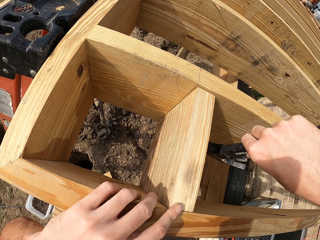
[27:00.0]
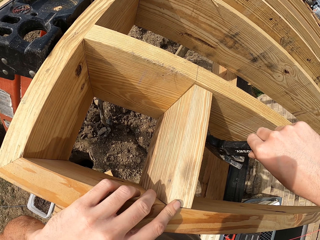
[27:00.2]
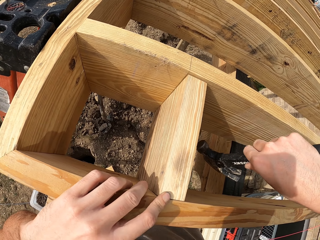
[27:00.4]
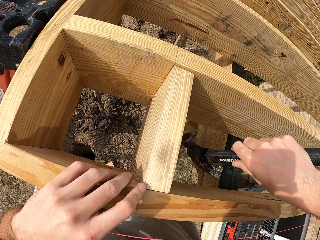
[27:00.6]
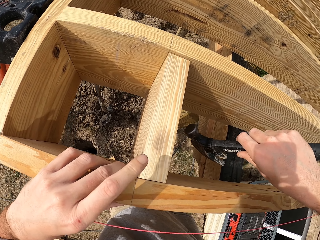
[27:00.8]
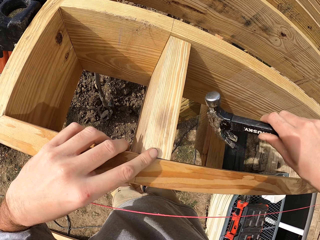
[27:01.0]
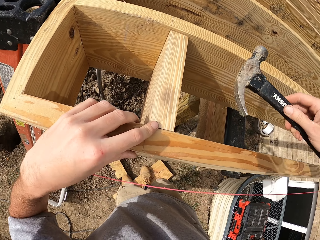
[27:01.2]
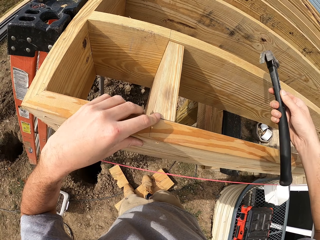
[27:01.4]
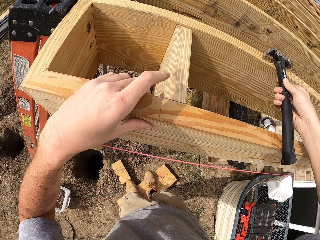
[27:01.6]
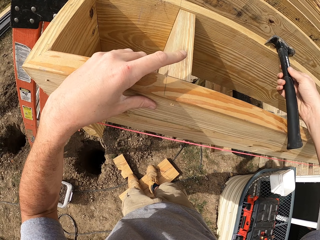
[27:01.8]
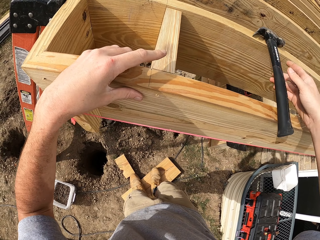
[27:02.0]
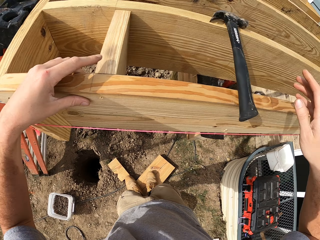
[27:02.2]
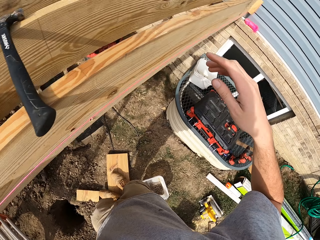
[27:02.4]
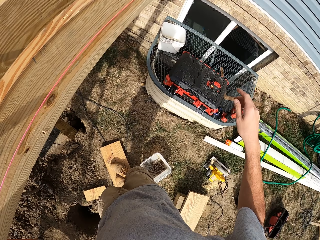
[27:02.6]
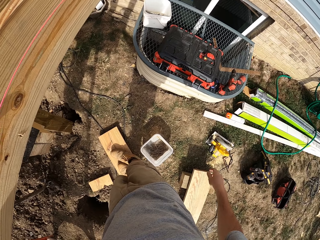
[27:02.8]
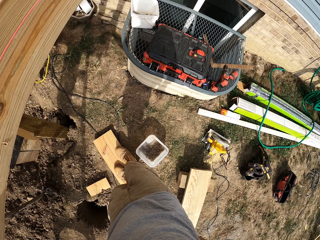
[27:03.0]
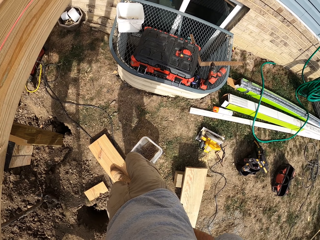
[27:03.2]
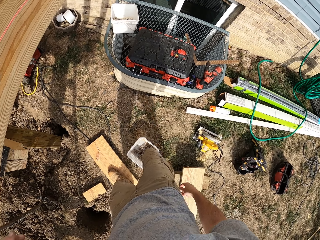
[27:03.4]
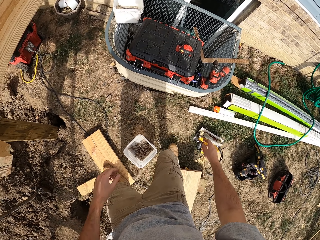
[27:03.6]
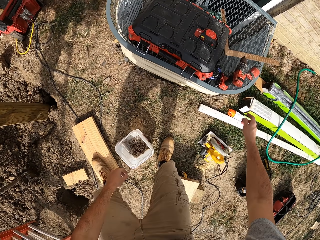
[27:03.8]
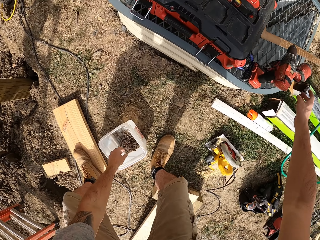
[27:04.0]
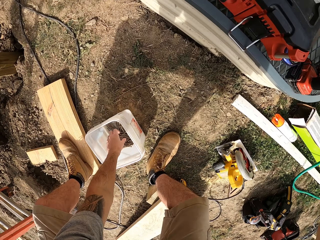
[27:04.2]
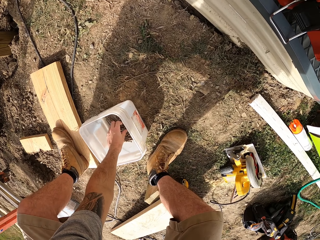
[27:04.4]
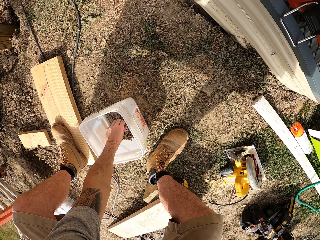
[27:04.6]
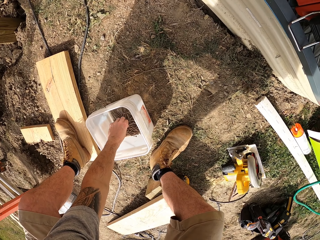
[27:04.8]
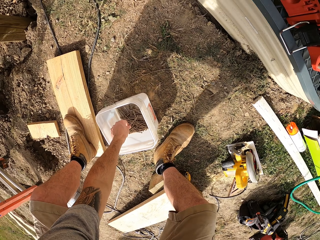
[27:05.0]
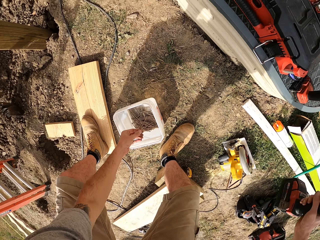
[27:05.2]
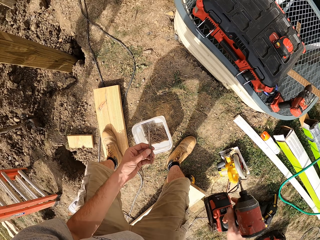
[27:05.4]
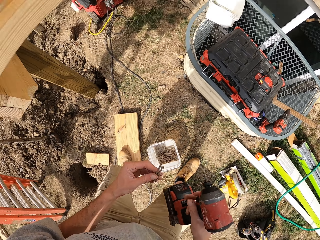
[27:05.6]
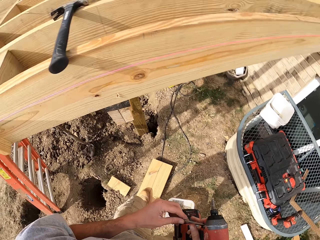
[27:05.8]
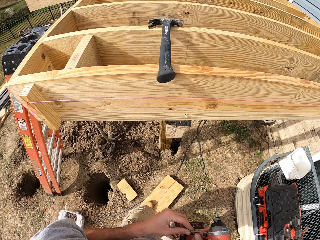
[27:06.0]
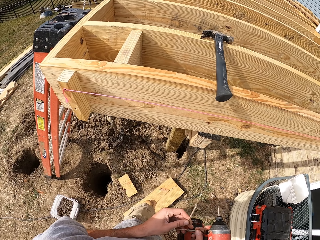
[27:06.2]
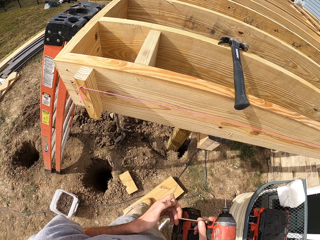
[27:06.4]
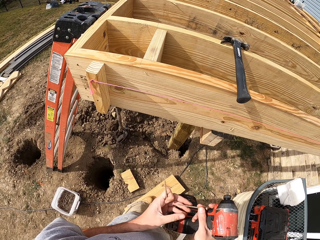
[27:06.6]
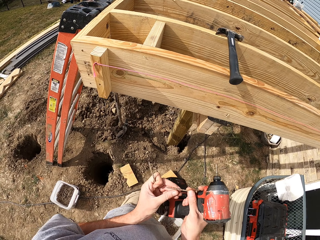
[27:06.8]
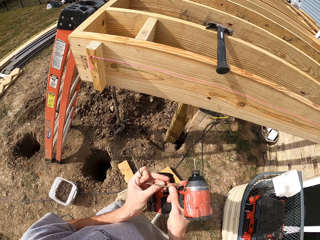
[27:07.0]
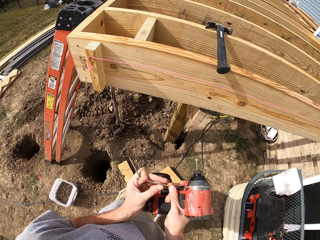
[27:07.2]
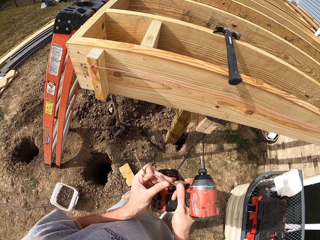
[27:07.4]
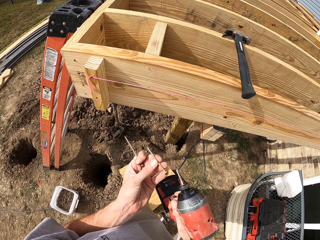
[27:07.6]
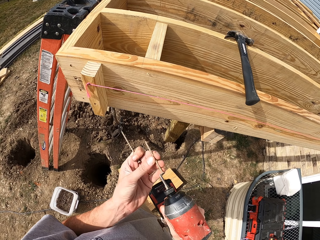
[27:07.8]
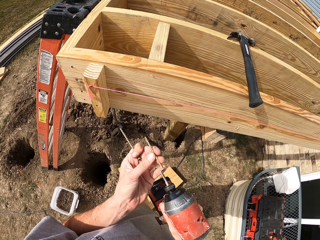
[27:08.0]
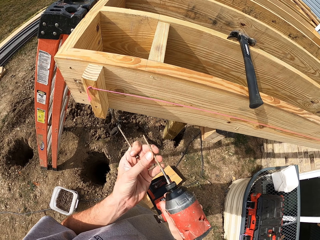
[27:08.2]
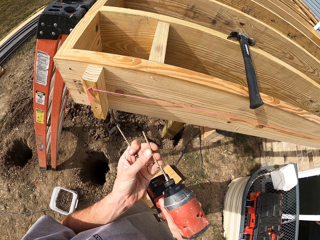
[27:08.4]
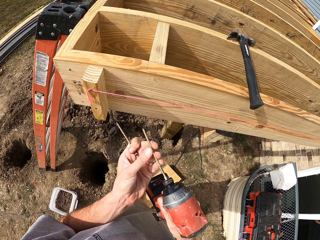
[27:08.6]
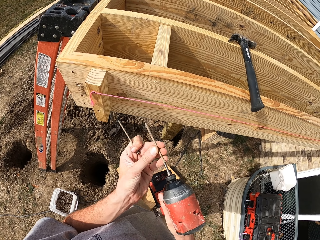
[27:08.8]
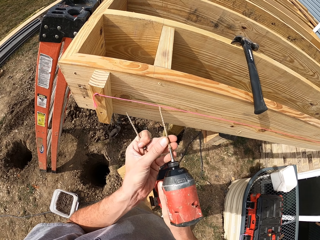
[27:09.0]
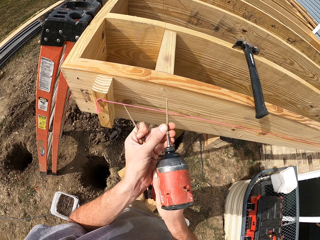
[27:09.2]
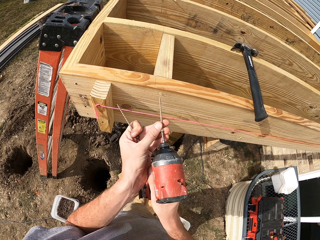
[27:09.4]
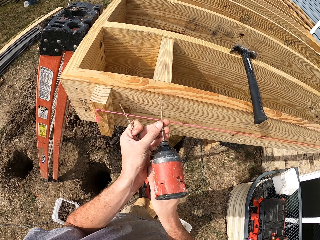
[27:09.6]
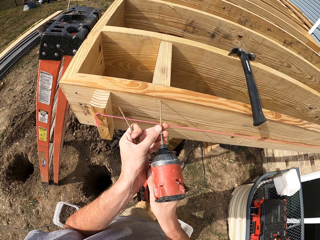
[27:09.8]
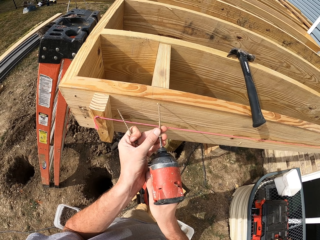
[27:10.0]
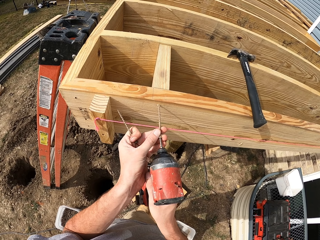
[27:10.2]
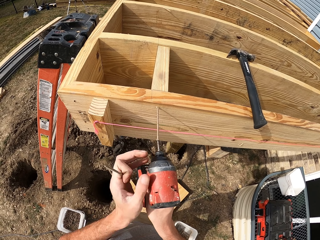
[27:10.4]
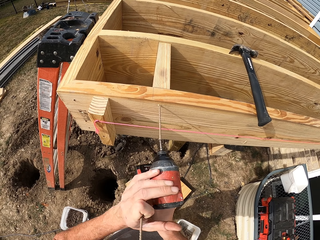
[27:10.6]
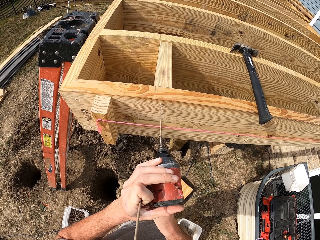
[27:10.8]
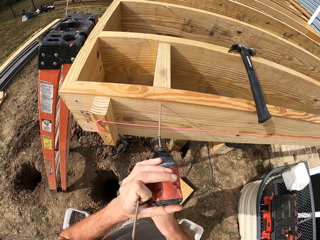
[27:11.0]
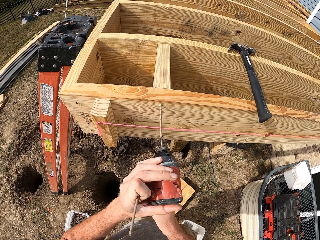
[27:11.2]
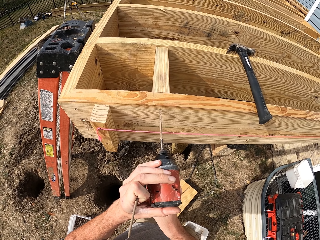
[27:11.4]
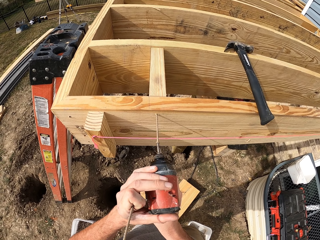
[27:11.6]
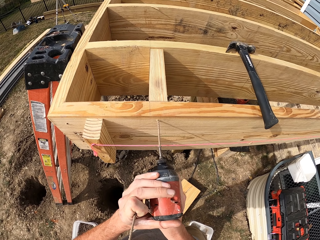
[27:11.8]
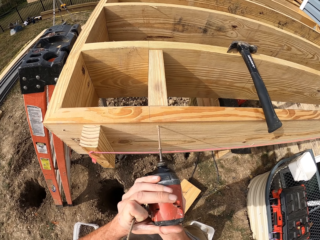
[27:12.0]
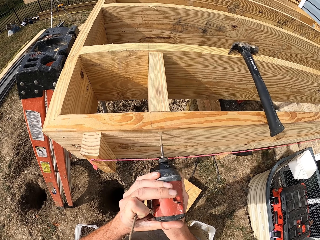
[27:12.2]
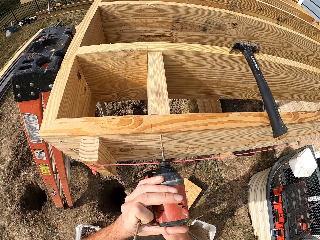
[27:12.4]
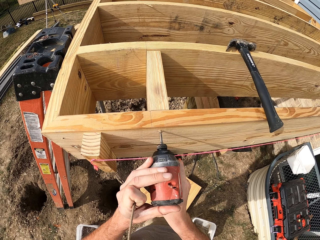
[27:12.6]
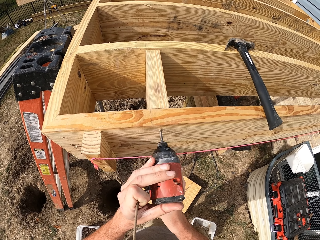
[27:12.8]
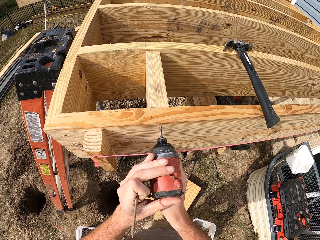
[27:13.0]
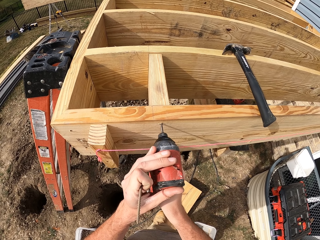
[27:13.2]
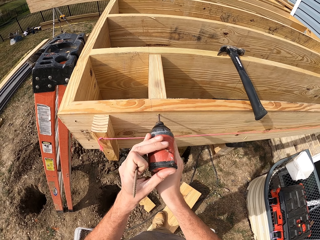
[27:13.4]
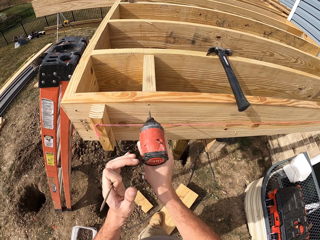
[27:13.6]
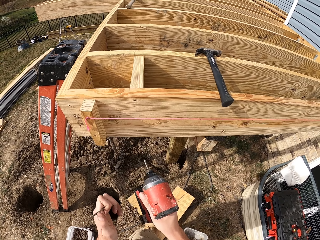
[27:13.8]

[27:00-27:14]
The camera wearer puts the hammer on the wood. They pick up some nails from the bucket and a drill. They put the nail in the hand drill. They drill the nail in the wood.

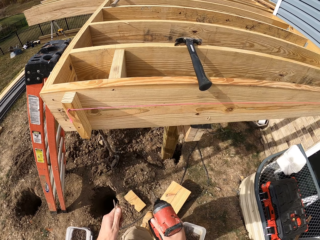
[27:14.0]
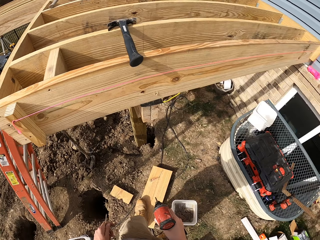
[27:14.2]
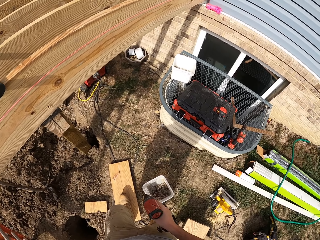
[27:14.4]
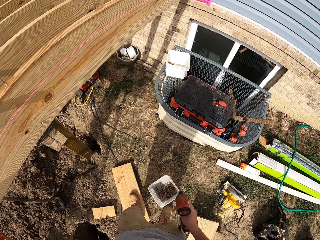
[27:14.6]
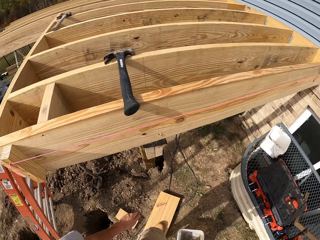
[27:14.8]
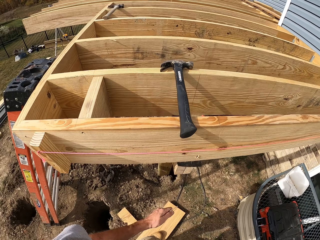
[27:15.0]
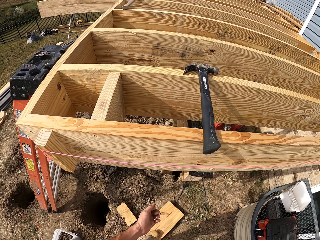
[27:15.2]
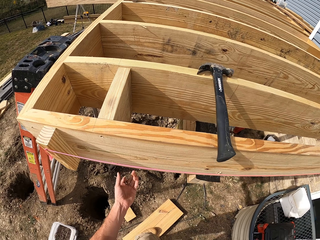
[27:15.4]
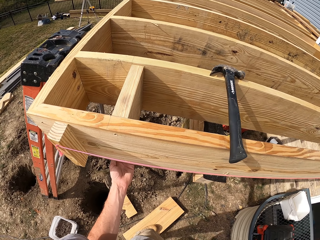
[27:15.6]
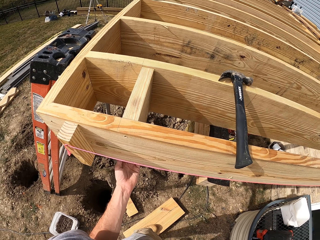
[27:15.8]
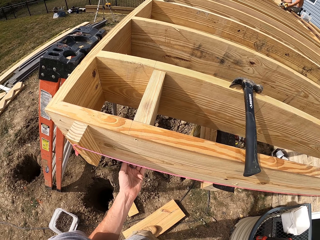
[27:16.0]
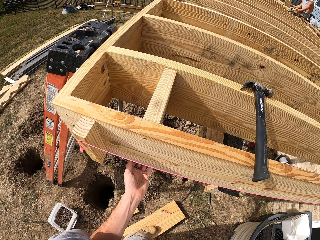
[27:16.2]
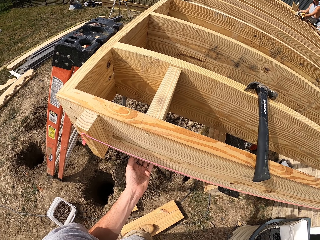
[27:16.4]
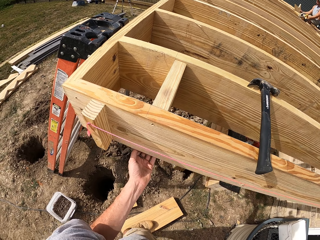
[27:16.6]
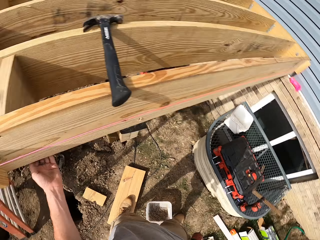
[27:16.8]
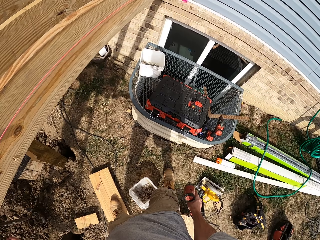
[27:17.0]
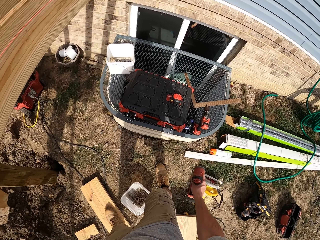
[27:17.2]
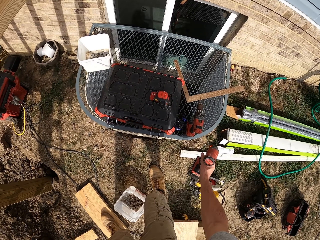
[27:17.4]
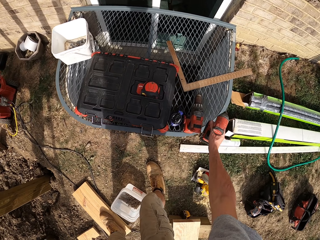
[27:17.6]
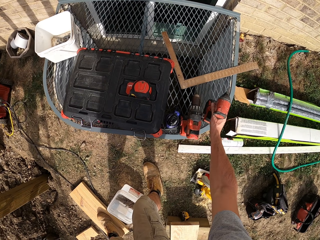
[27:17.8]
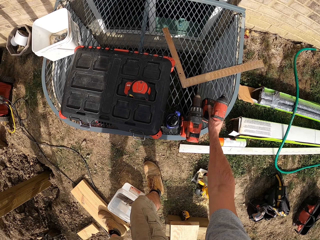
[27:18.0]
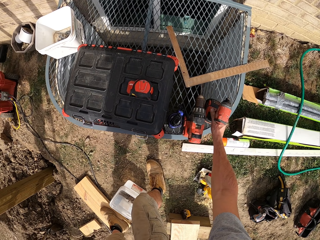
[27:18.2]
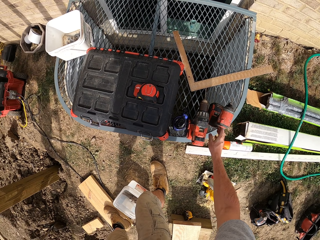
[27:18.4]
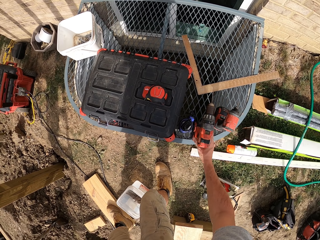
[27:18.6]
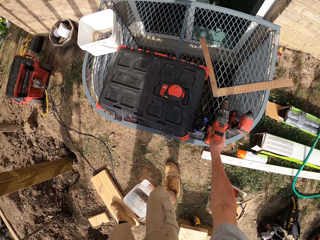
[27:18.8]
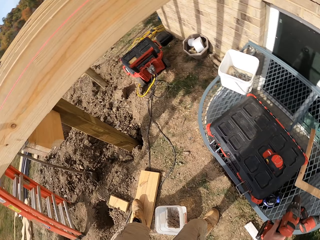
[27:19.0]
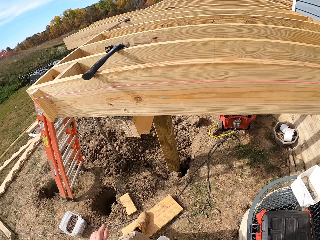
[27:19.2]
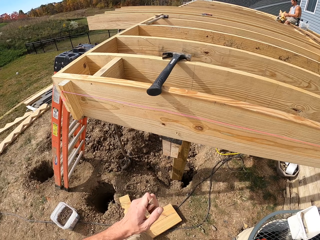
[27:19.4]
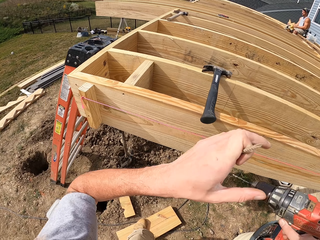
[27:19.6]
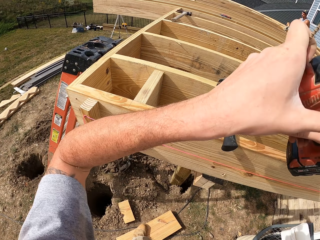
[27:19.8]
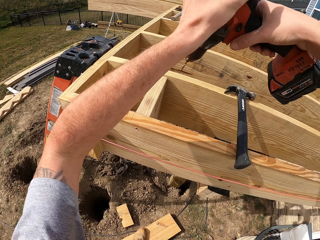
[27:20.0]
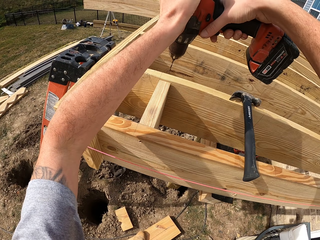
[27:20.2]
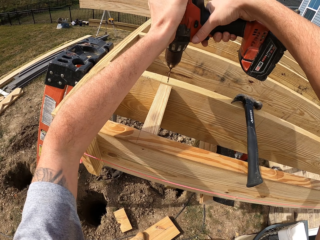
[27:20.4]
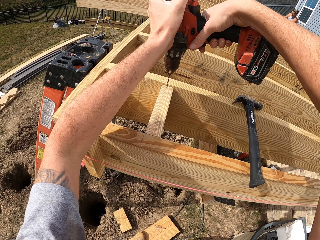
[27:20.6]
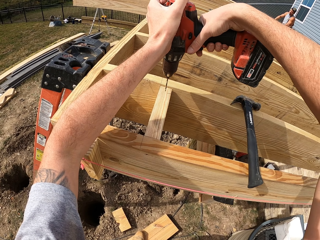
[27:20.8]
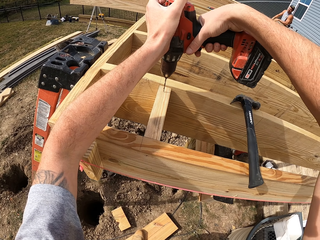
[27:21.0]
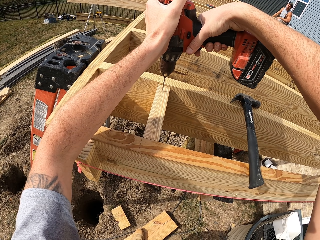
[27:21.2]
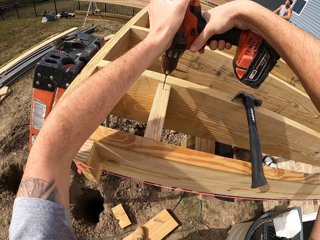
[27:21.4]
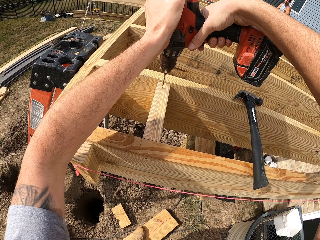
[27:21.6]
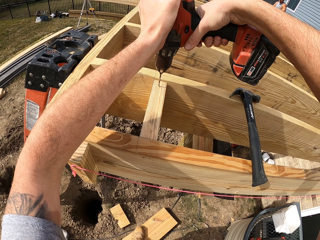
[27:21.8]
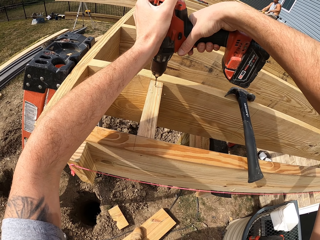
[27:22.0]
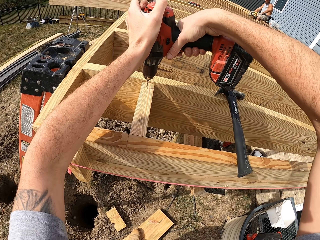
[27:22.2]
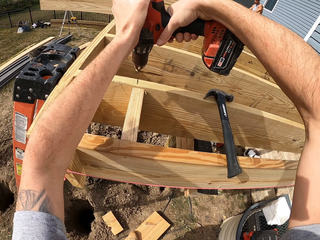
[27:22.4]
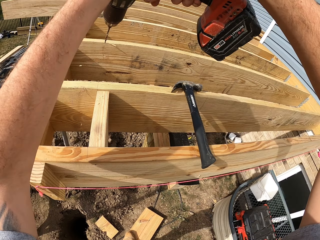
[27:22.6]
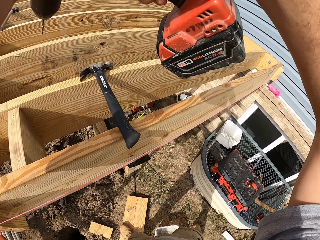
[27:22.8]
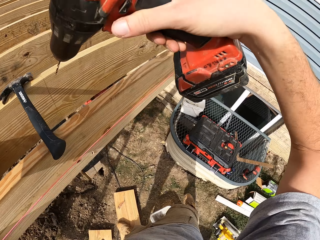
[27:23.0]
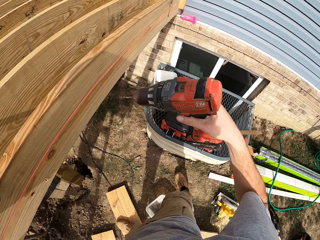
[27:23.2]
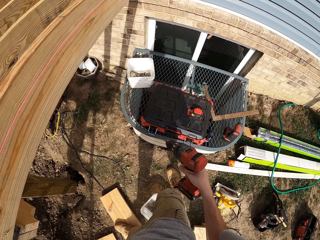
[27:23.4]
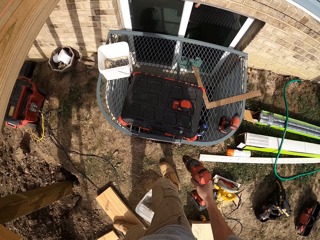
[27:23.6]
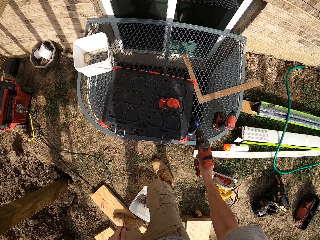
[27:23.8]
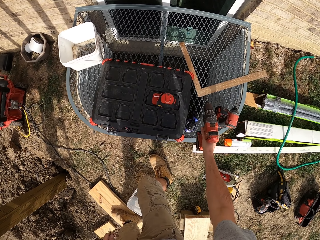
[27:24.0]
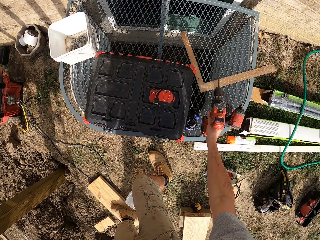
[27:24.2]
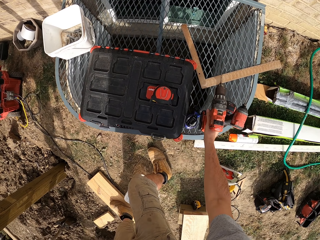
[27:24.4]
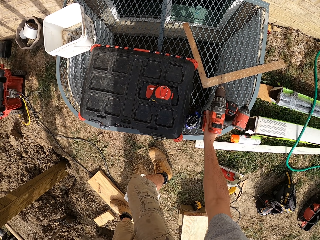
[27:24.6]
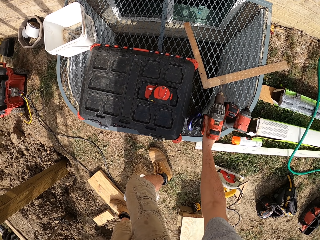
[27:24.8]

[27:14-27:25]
The camera wearer holds wood with the left hand. They put the drill driver on the tool box. They pick up the hand drill from the tool box. They drill holes in the wood. They put the drill on a mesh table.
